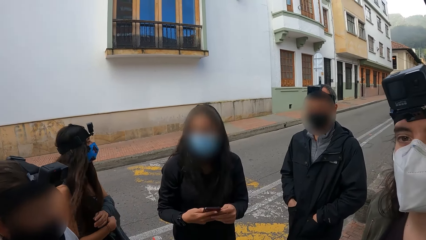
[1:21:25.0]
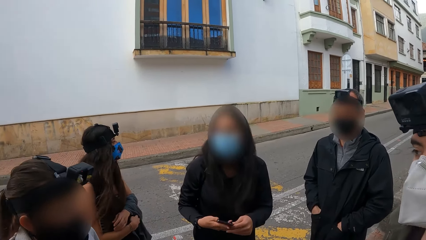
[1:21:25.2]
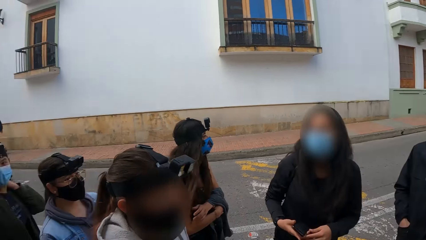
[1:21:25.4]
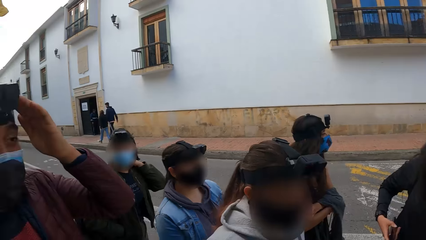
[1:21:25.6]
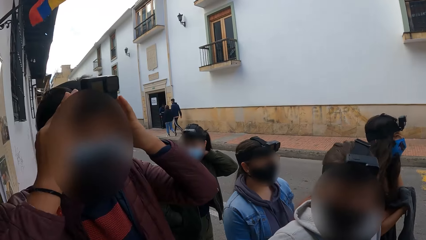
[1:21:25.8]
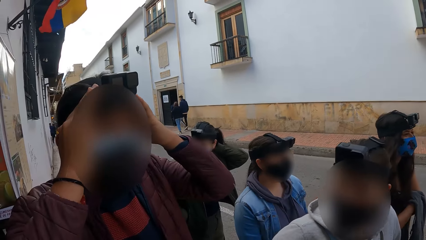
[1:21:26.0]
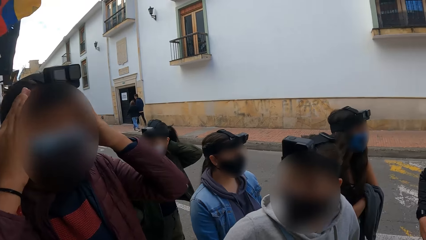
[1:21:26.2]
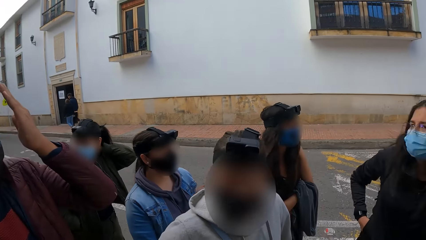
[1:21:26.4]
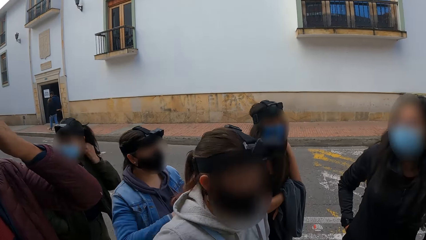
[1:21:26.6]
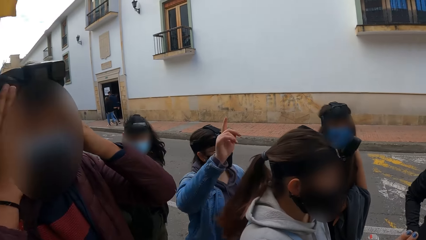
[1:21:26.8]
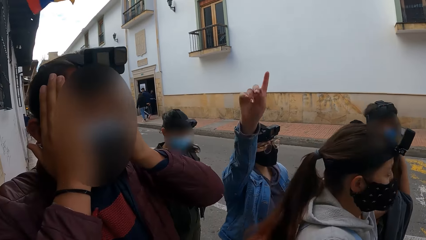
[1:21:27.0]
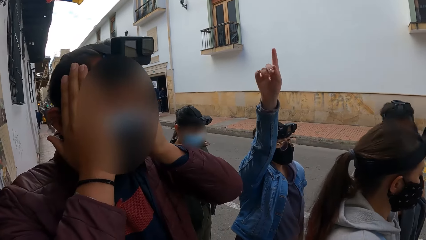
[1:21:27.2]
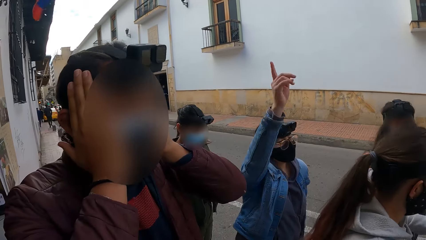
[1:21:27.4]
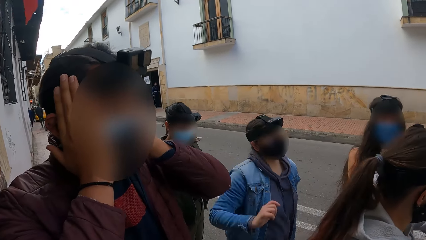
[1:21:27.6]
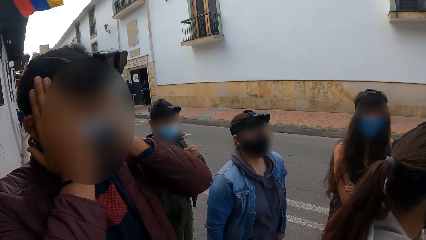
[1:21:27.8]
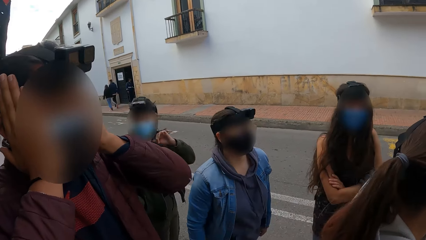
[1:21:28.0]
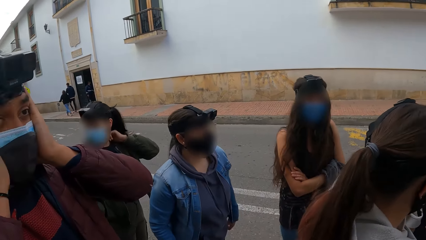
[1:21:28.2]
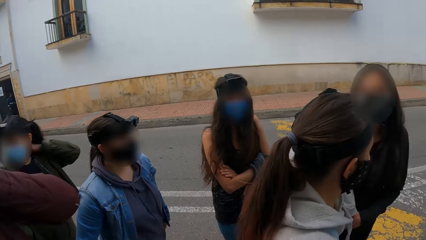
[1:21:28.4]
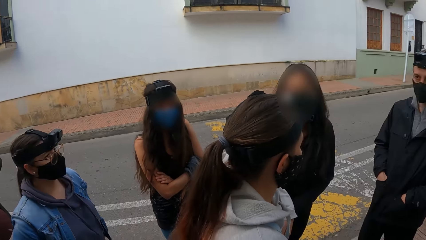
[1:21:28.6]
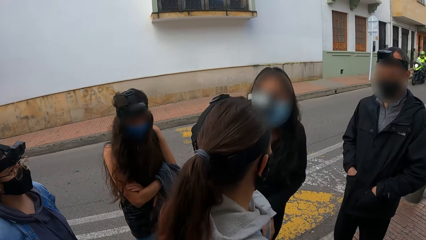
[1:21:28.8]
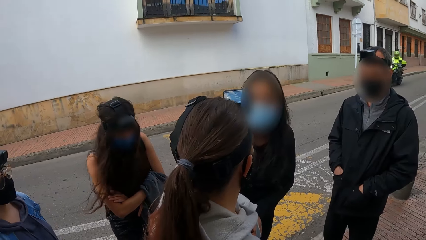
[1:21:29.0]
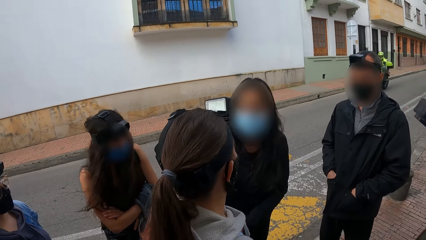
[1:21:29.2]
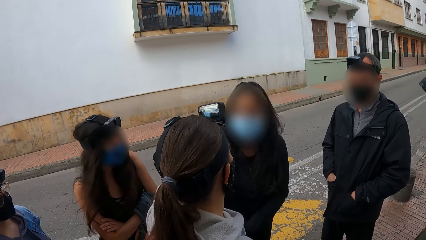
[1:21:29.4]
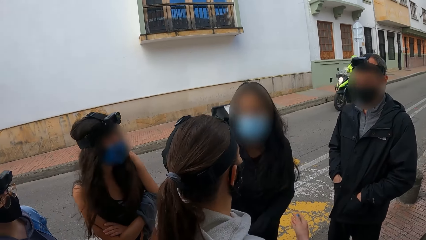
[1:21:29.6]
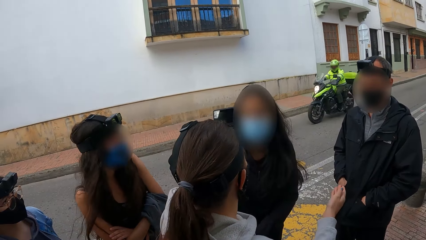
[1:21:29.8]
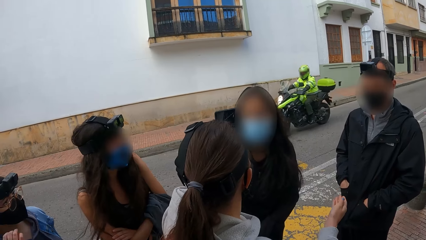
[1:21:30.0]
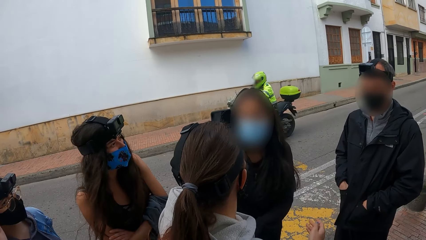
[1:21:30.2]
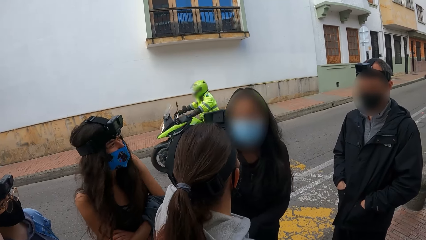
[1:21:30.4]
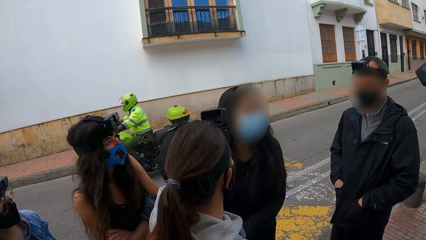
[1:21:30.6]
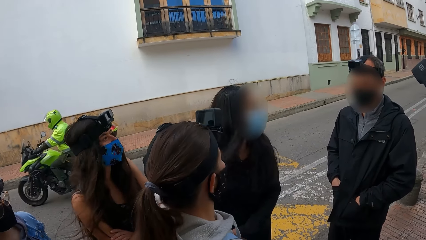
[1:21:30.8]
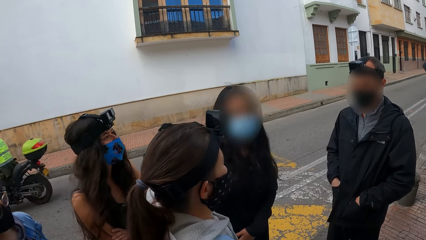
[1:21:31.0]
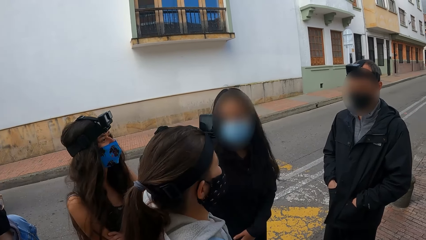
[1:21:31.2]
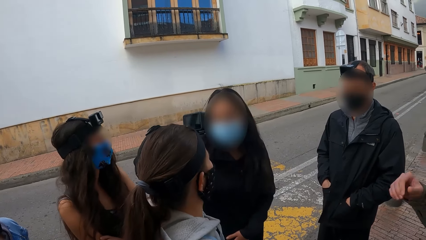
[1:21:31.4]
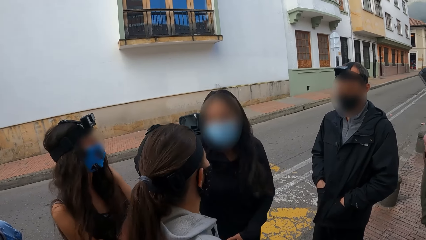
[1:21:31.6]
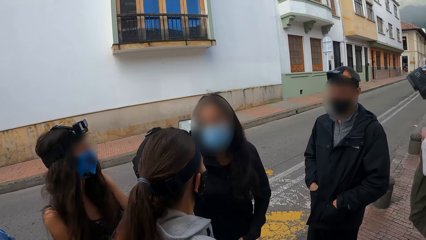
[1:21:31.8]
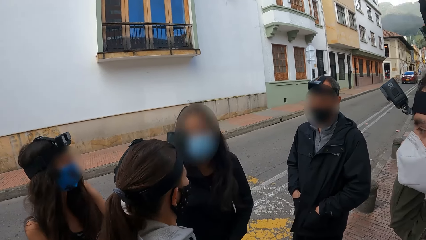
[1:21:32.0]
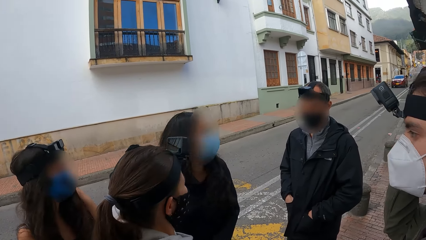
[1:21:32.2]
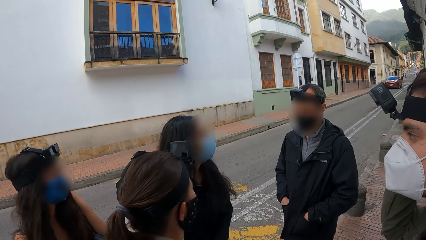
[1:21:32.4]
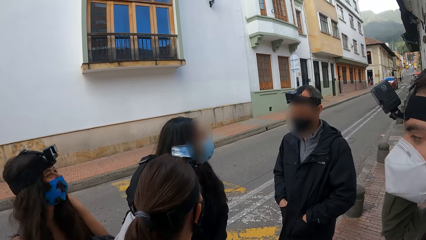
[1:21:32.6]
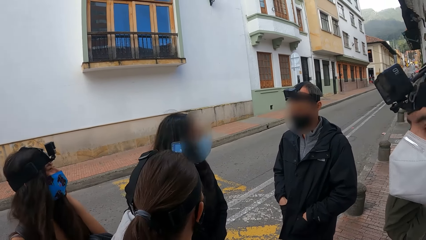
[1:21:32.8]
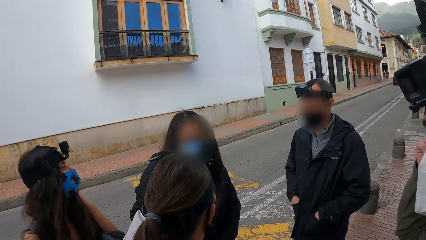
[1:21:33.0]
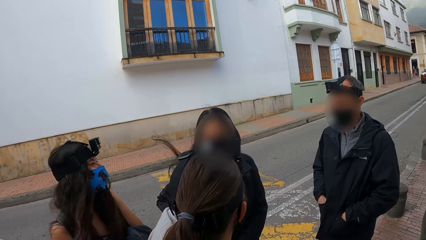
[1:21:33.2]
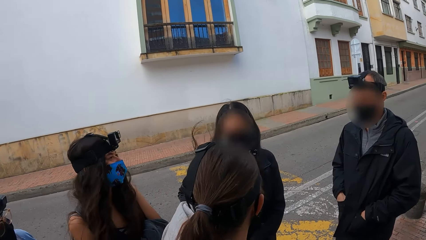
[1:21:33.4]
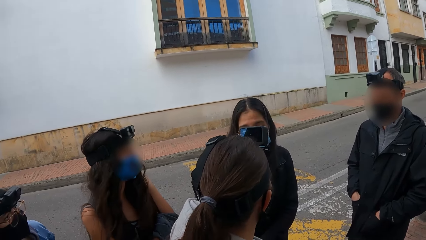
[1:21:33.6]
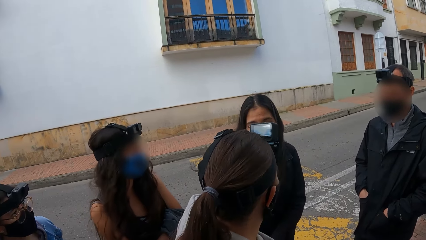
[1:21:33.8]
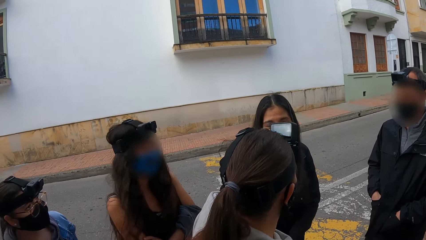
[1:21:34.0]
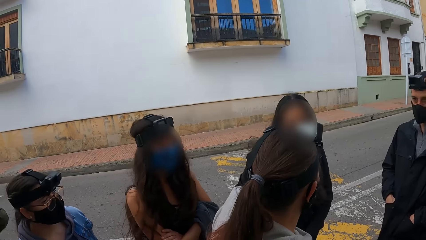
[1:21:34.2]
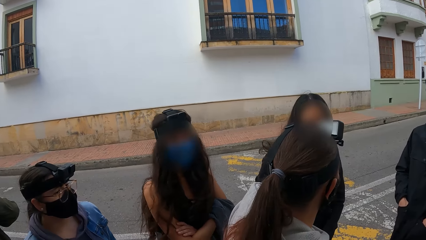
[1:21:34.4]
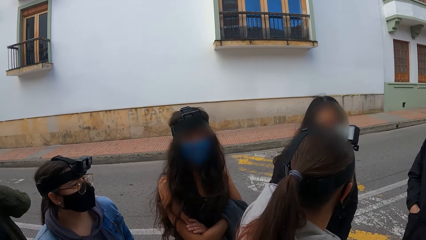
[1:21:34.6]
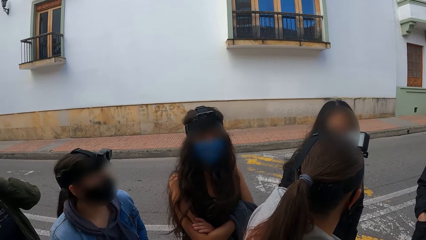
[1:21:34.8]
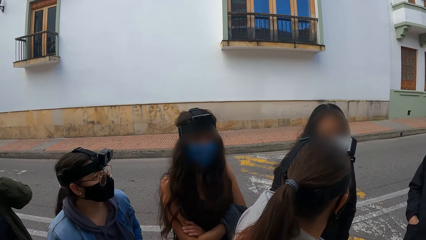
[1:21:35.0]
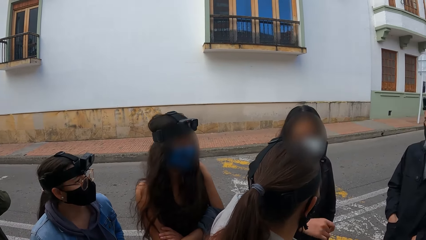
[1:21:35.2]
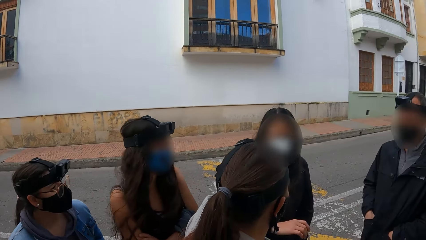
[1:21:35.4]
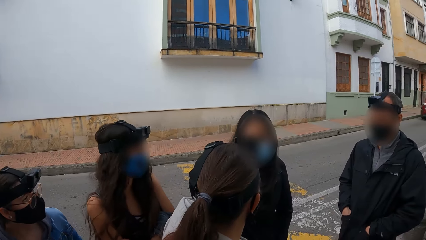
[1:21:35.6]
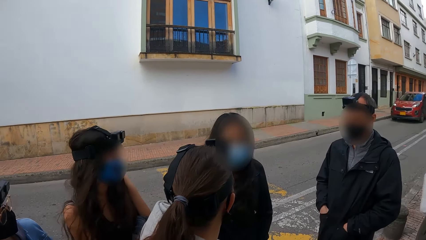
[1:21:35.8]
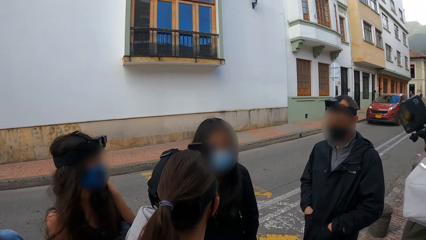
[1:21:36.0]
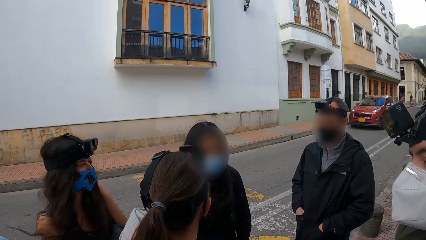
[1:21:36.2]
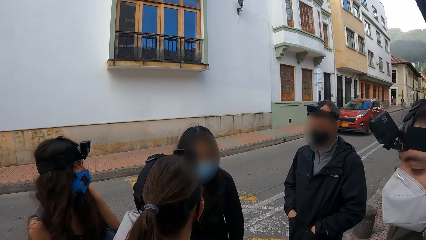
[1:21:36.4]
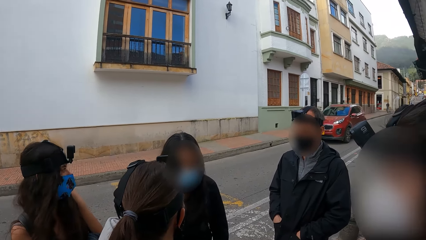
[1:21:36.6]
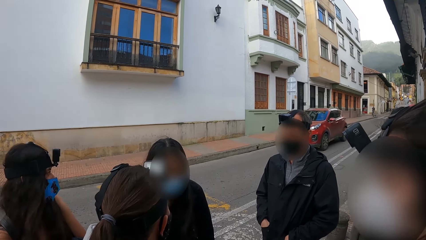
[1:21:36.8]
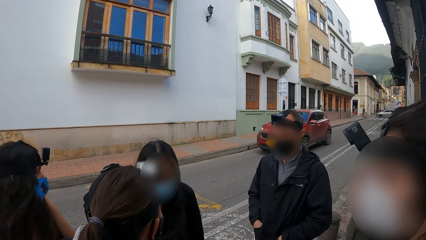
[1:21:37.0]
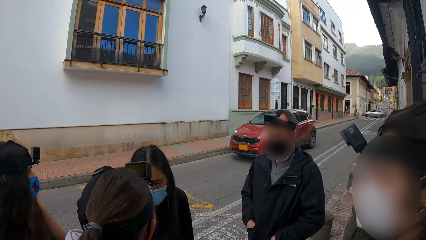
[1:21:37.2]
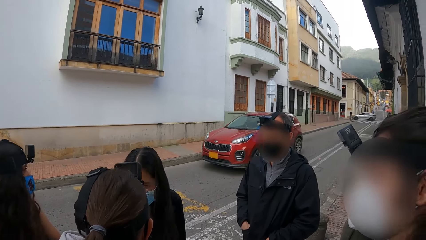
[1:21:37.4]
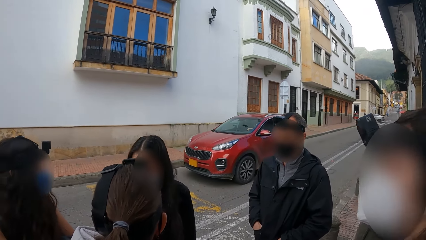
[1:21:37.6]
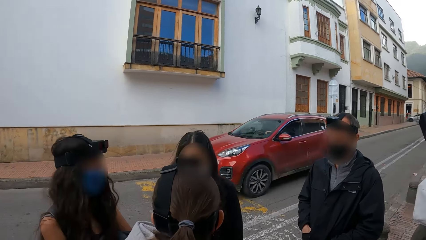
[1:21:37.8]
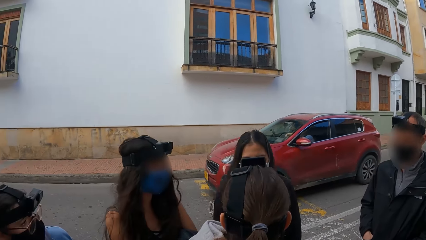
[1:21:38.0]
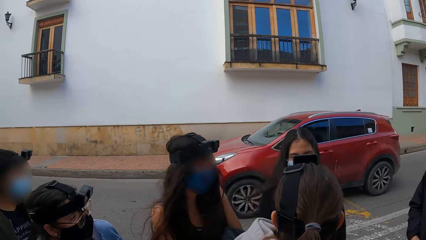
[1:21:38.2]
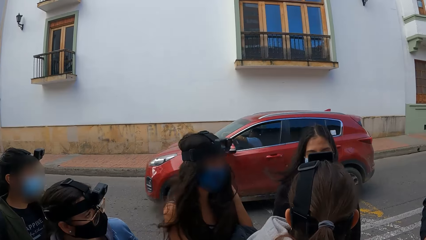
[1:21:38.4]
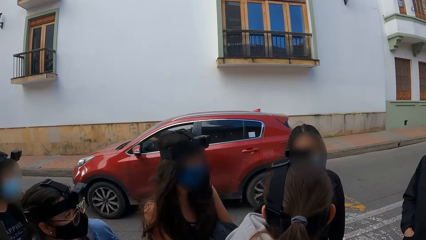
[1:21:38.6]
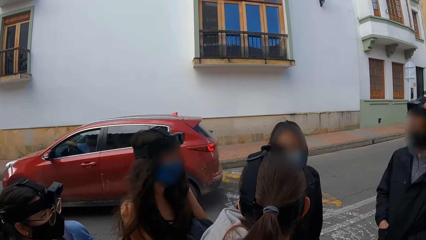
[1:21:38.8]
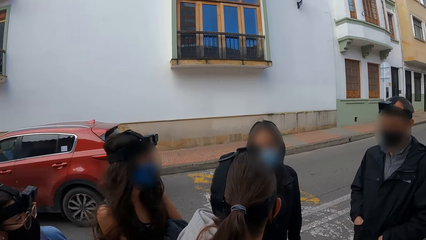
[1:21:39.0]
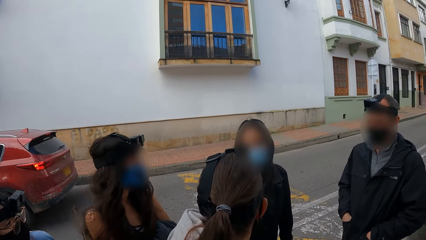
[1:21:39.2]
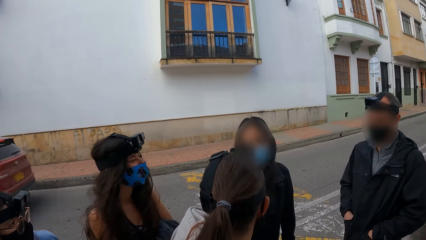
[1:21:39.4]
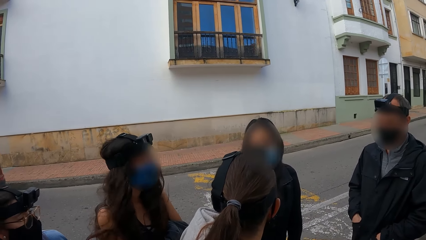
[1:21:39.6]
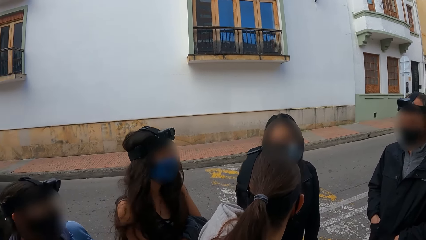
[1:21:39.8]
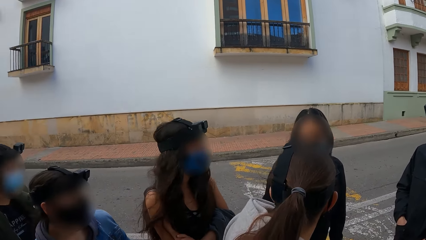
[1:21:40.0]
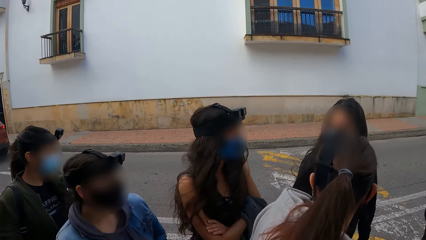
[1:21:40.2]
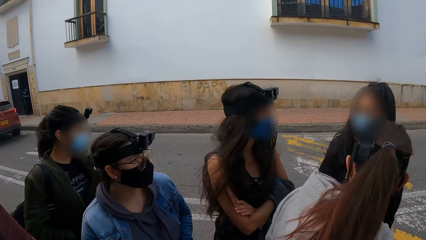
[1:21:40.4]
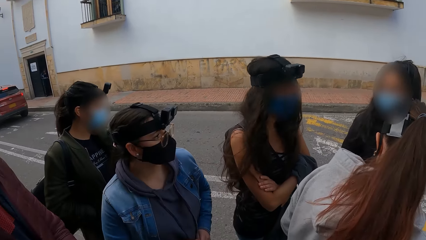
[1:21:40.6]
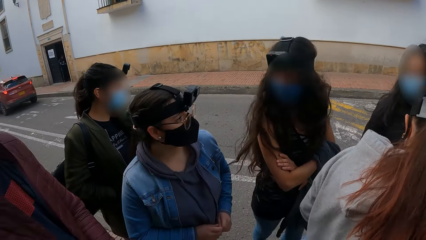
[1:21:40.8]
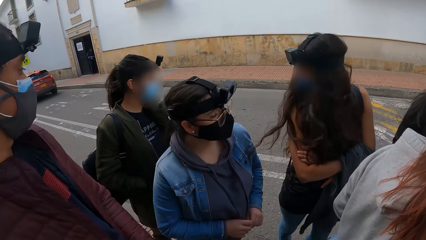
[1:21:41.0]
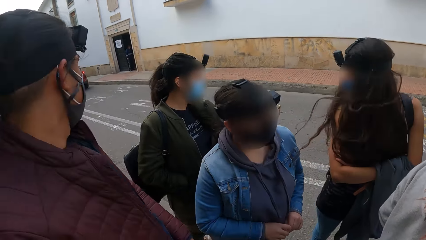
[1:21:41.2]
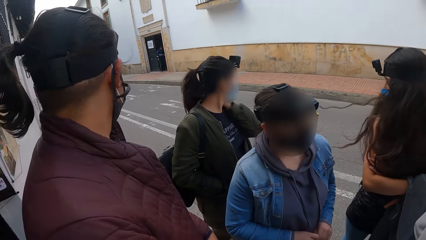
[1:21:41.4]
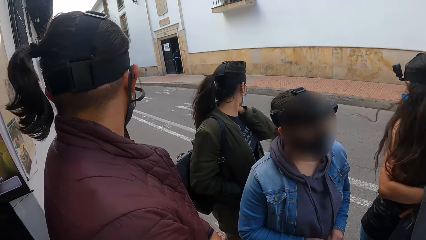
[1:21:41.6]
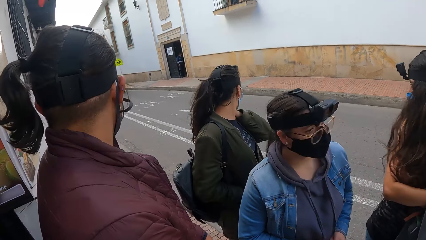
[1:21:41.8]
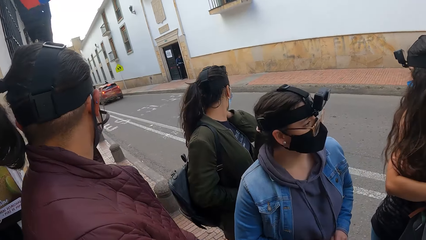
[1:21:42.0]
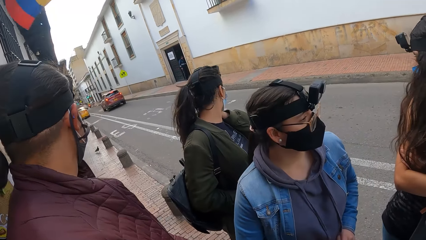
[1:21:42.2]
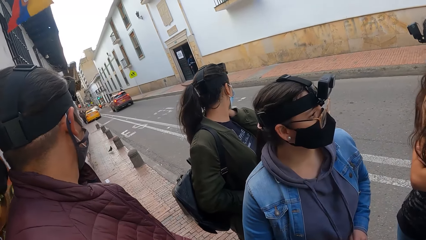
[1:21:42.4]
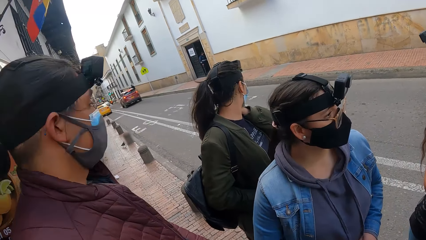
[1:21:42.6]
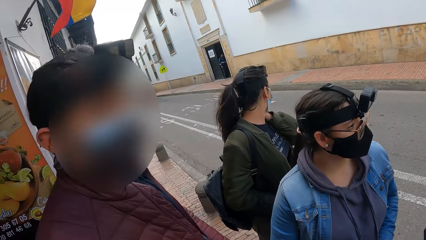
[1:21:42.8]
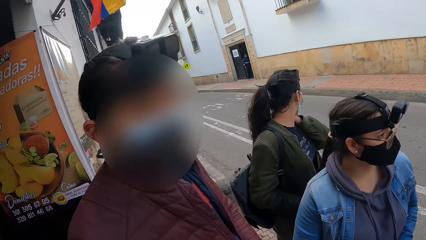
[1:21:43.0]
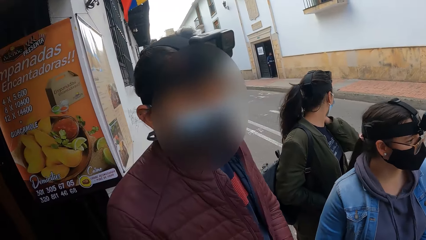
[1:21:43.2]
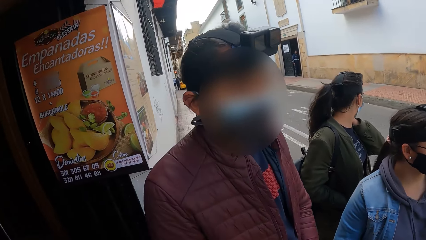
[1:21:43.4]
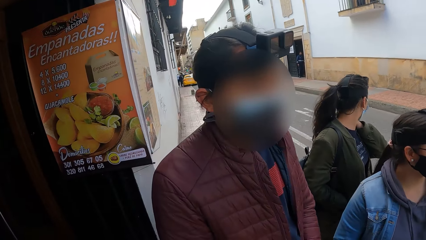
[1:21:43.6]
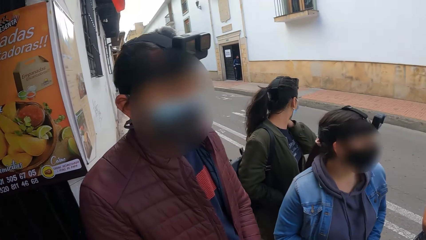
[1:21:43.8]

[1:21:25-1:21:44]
The man adjusts the camera on his head with his hands. The woman raises up her right hand. A woman interacts with another woman. A motorcyclist rides past the camera wearer on the road. A red car drives past the camera wearer on the road.
